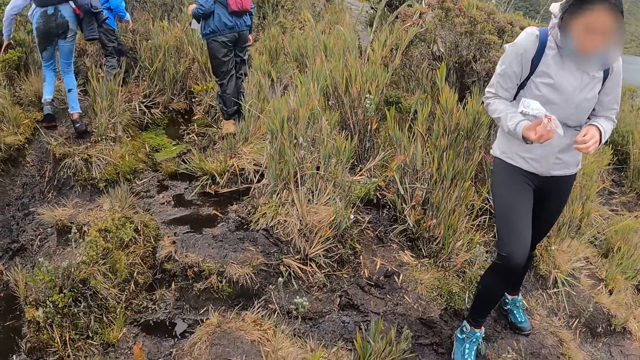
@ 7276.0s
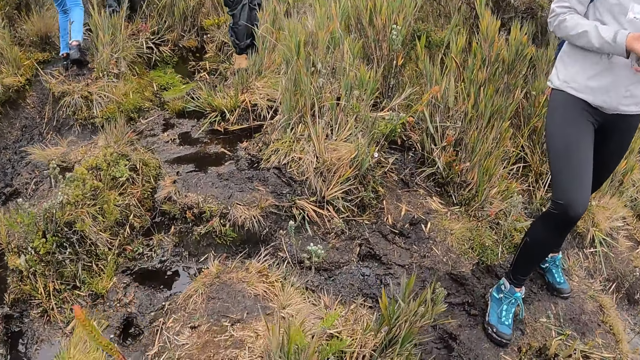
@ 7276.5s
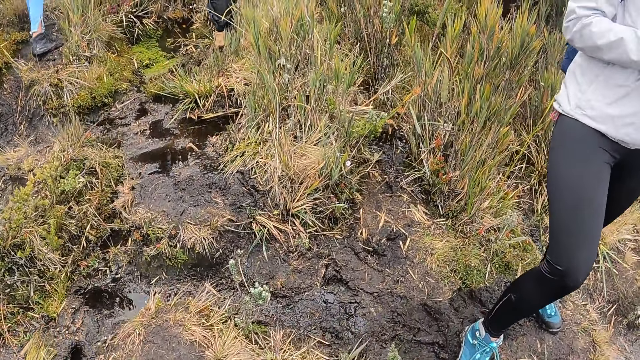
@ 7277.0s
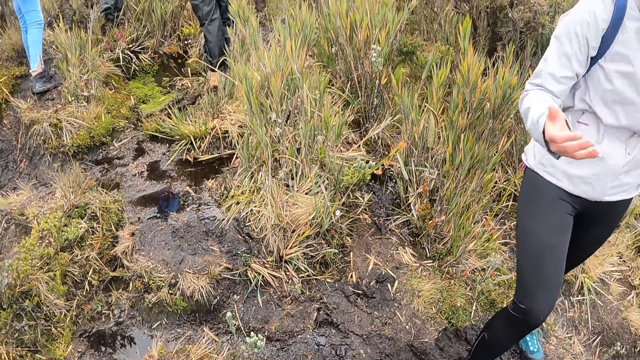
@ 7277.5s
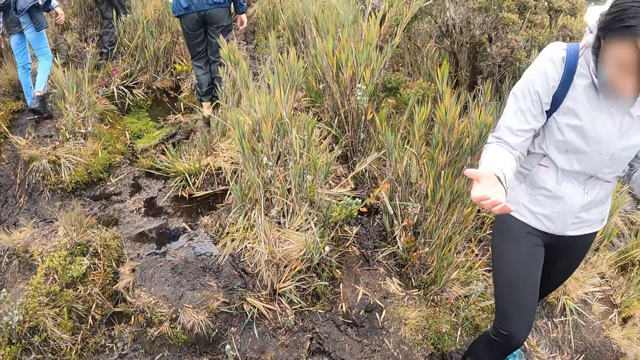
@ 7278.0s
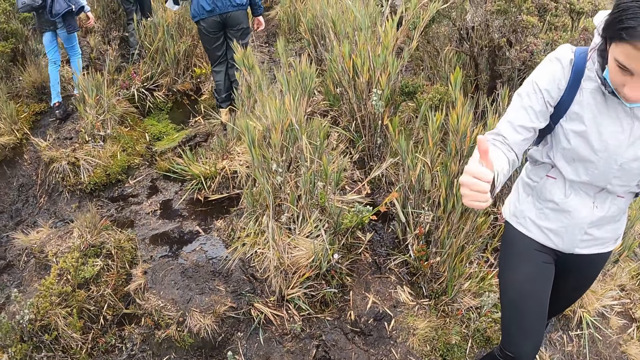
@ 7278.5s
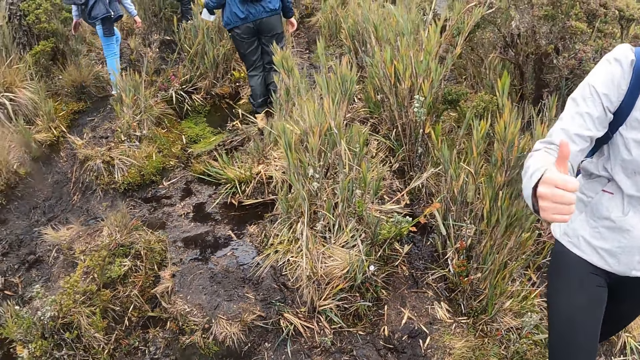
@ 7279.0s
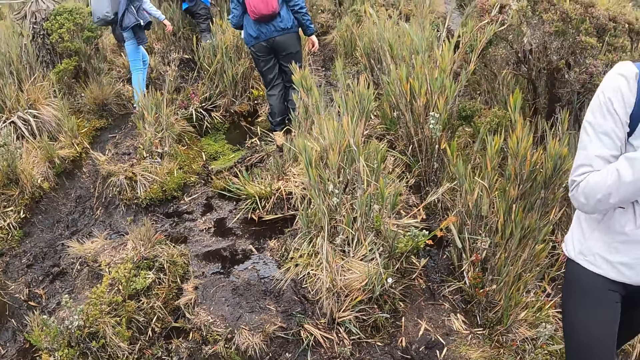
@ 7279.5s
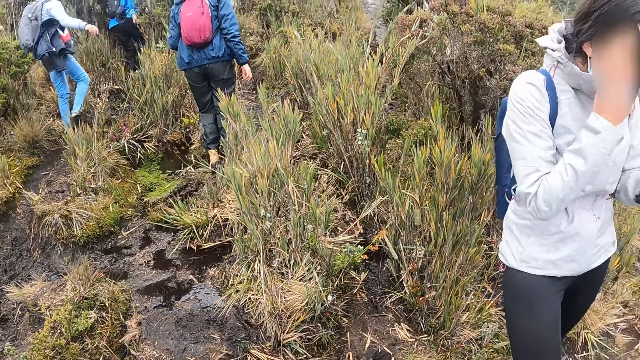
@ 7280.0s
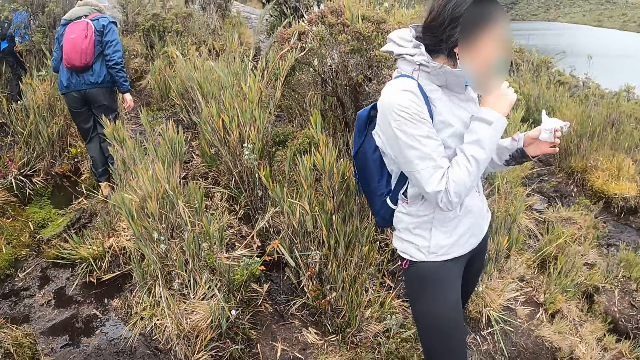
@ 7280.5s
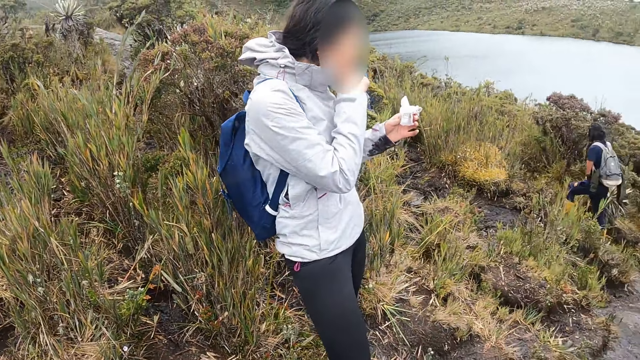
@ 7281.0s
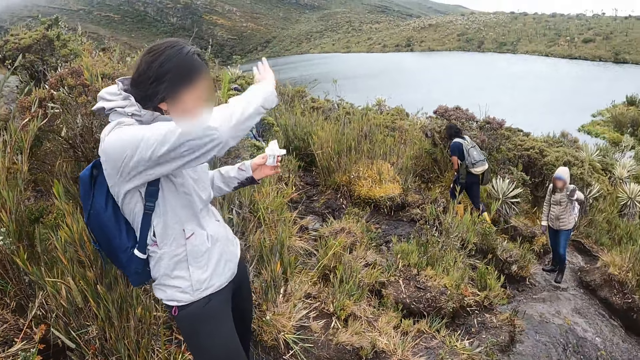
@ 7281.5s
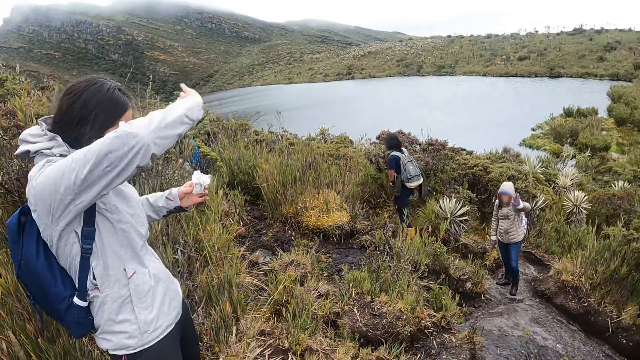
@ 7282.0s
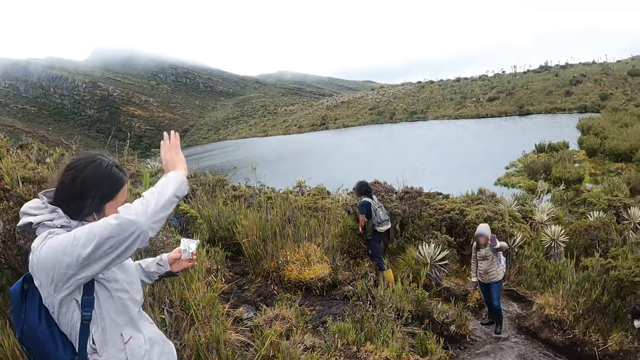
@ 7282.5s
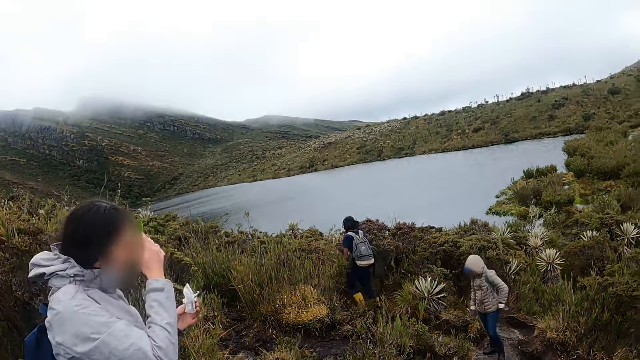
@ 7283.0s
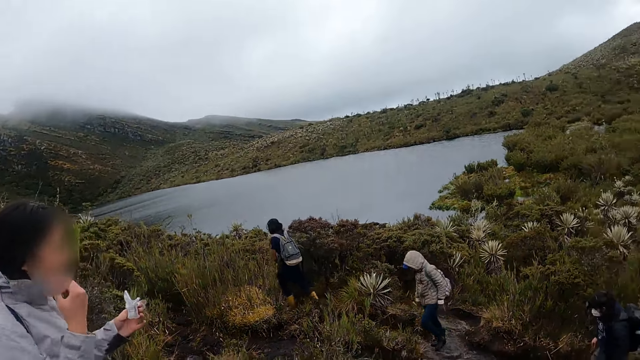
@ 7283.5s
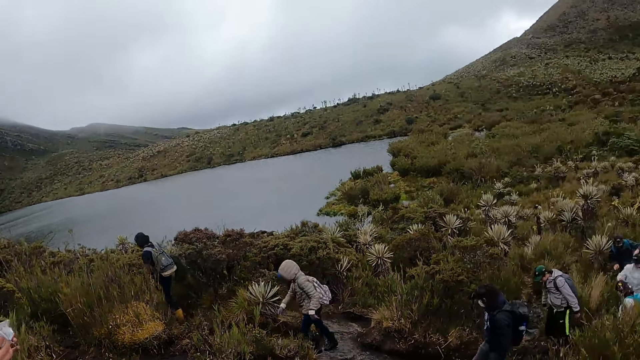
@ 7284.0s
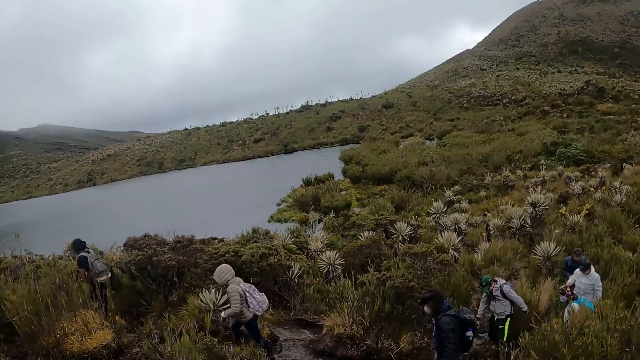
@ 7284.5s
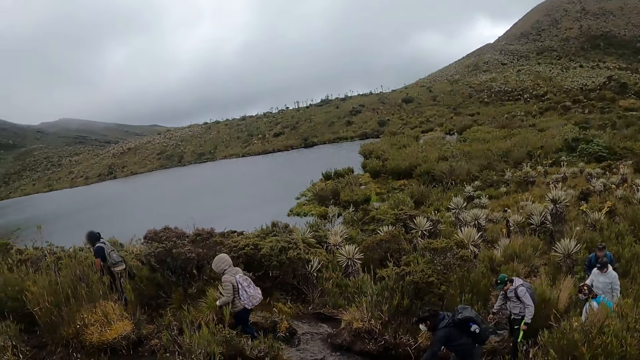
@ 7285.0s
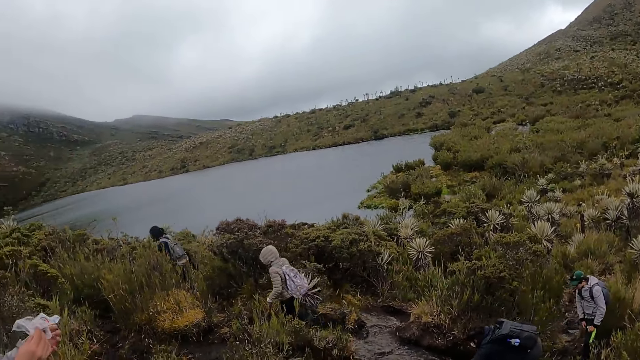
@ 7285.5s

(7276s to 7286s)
The woman gives the camera wearer thumbs up with her right hand. She touches her nose mask with her right hand. The woman waves her right hand to another woman. The other woman waves her left hand to the first woman. The first woman packs her hair with her right hand. The camera wearer turns towards a group of people.

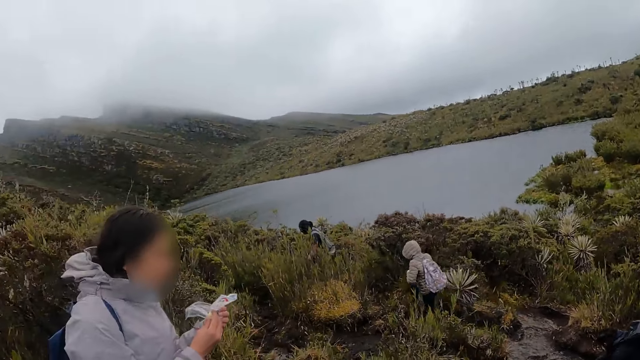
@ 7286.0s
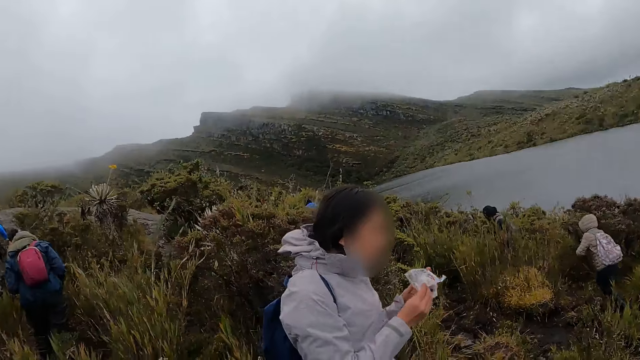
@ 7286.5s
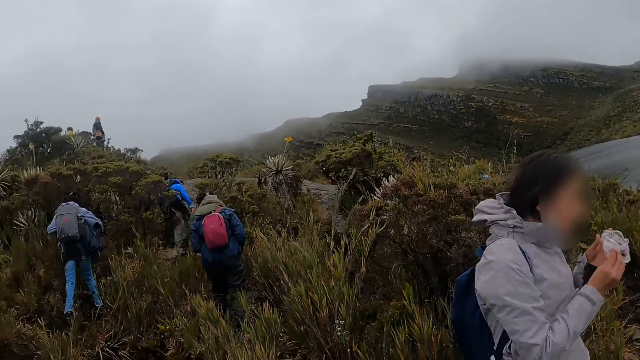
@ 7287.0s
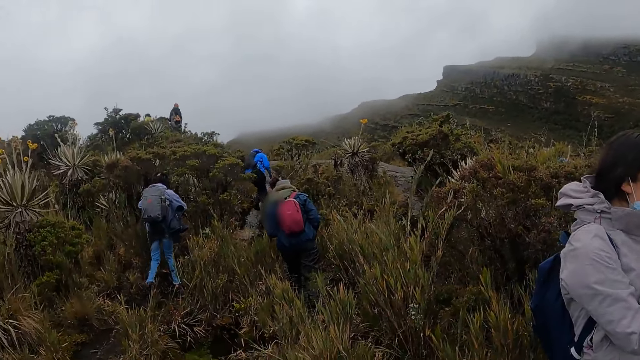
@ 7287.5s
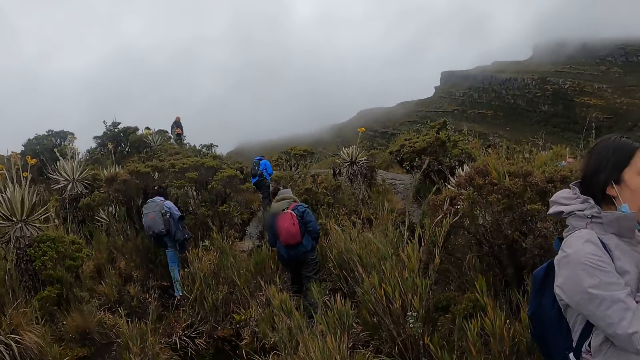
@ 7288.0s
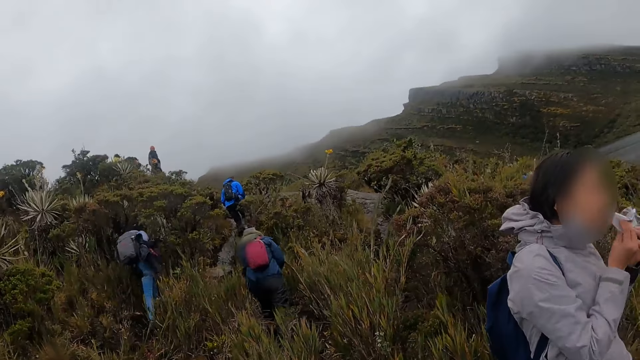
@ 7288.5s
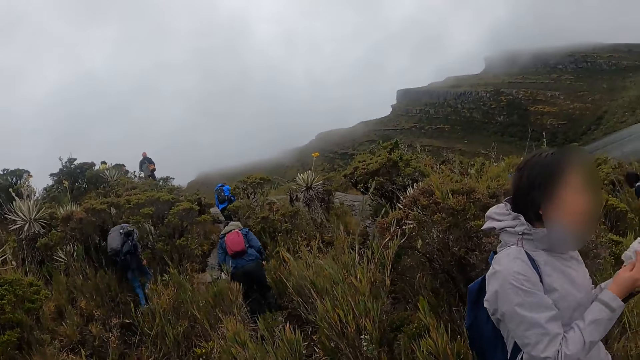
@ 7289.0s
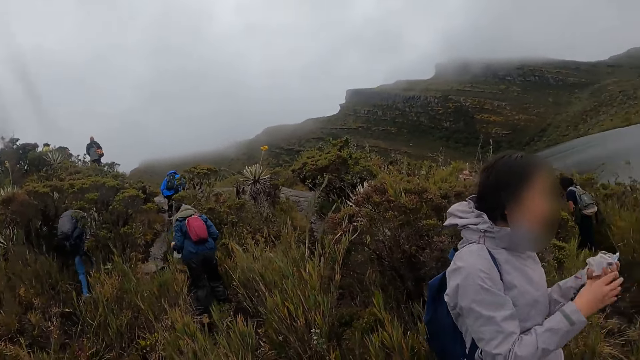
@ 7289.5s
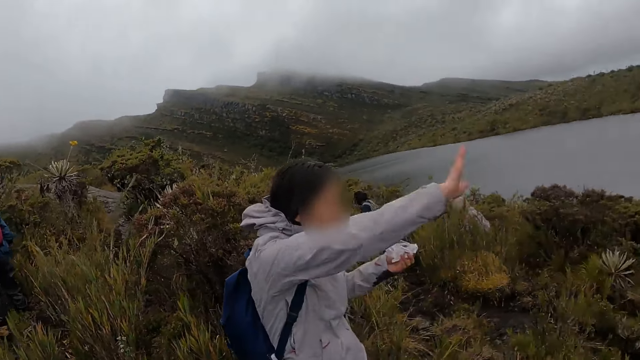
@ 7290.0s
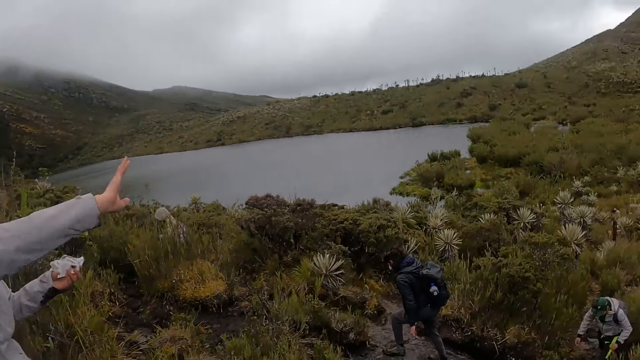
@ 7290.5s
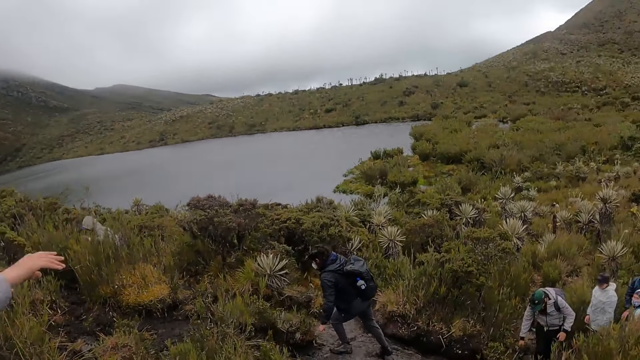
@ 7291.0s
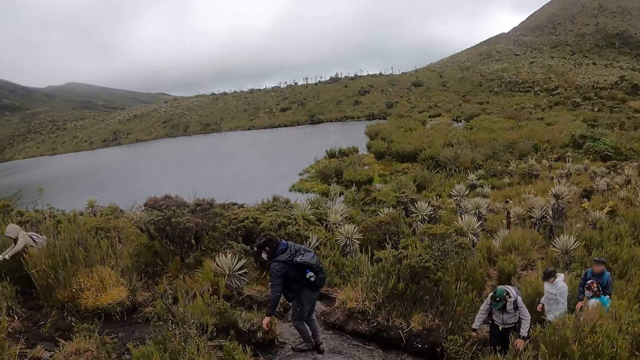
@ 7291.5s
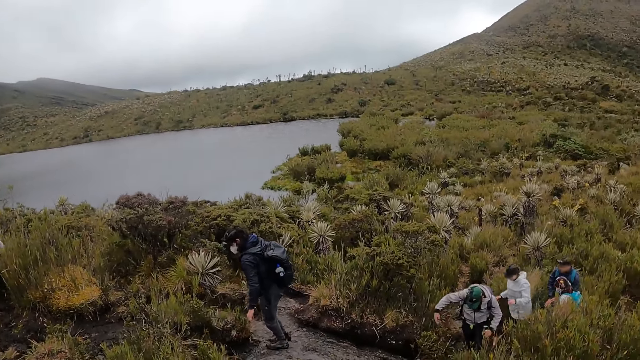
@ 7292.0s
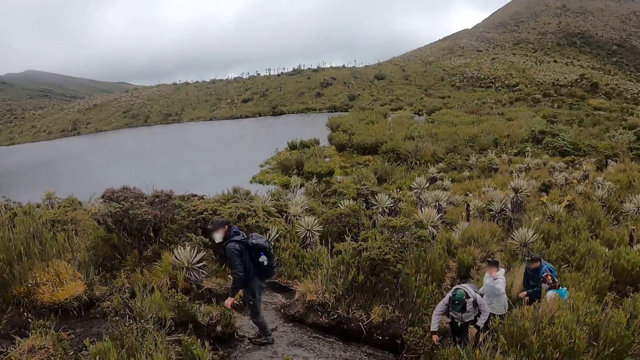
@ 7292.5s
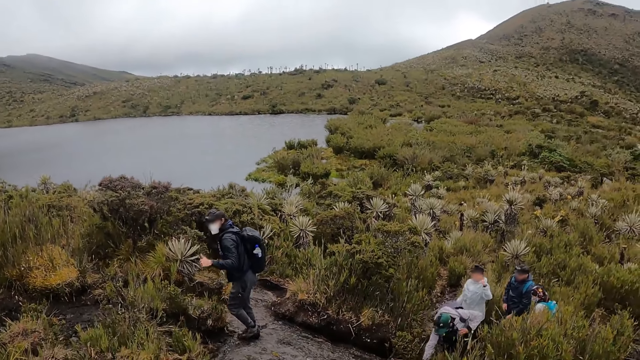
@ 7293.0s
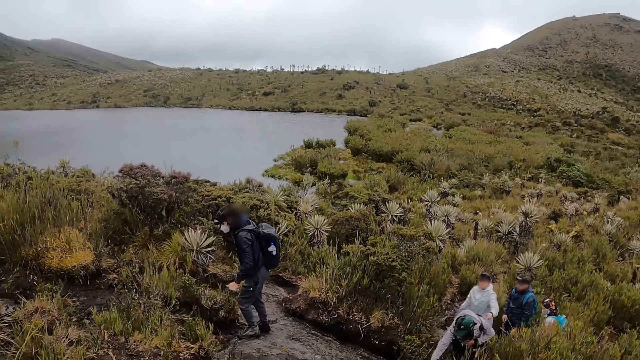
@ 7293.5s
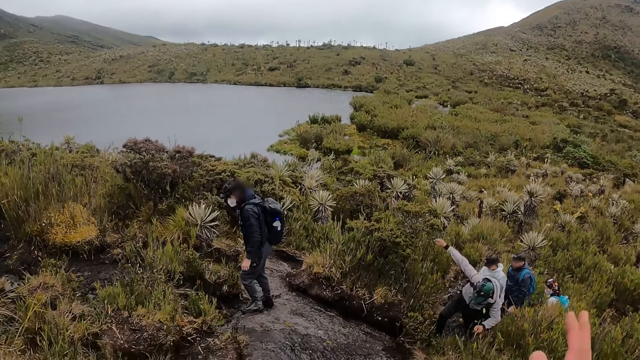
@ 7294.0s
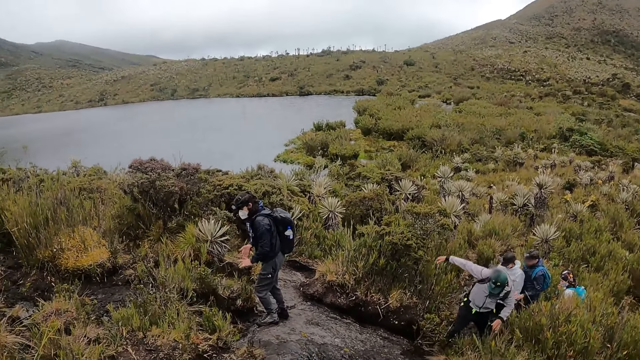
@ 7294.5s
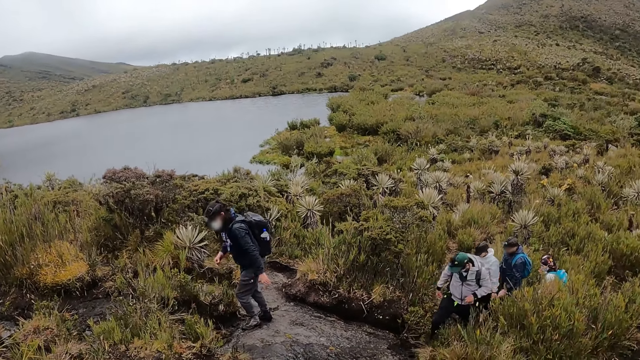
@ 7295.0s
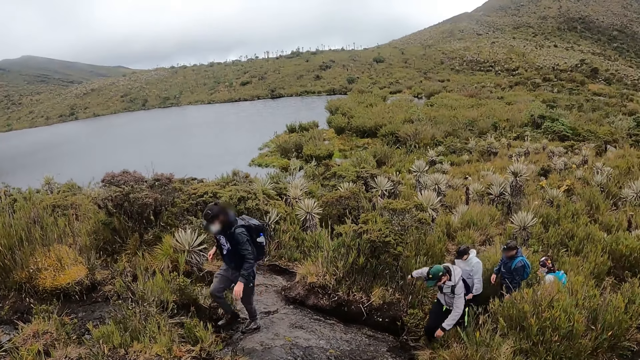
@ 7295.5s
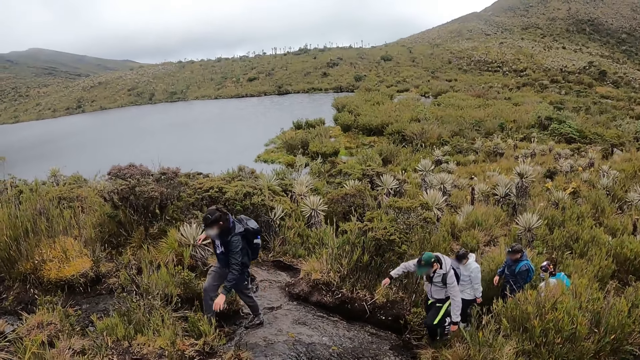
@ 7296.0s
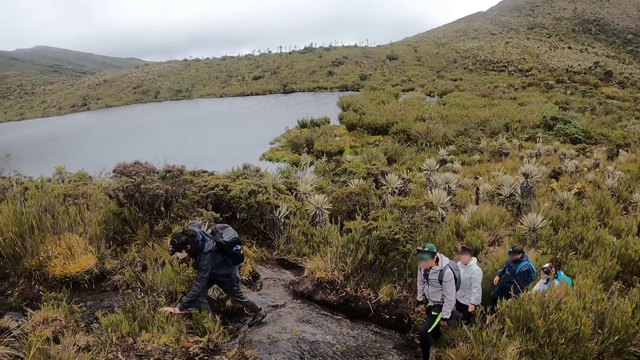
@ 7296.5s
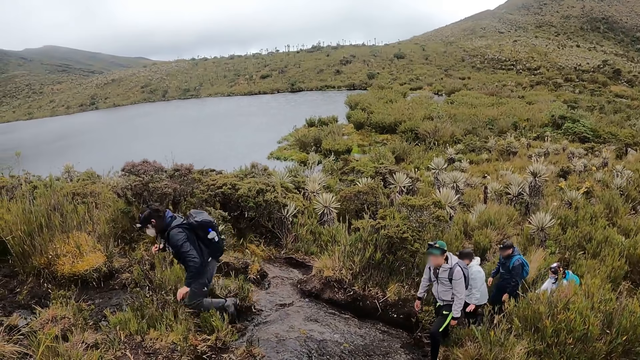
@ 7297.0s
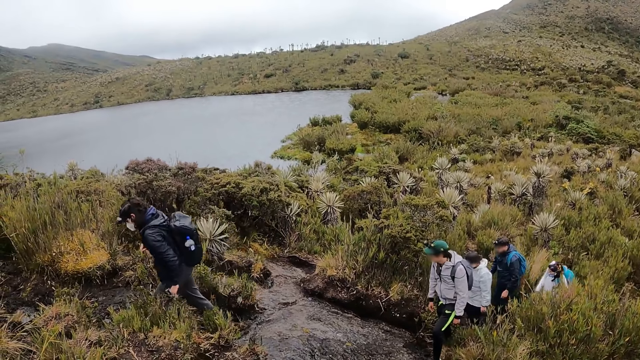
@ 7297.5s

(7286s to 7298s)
The woman holds the nylon with both hands. The camera wearer stares at the crater lake. They turn towards three other women. The first woman removes the nylon from her mouth with both hands. She waves her right hand to a group of people.
